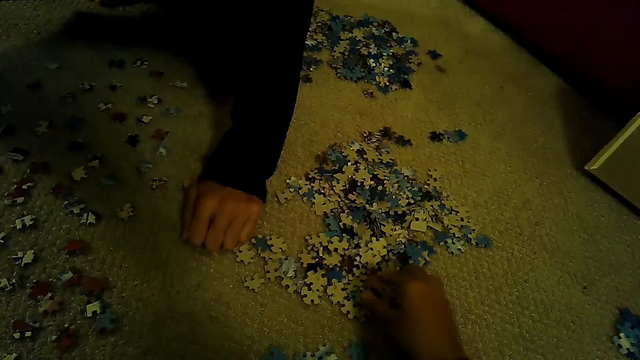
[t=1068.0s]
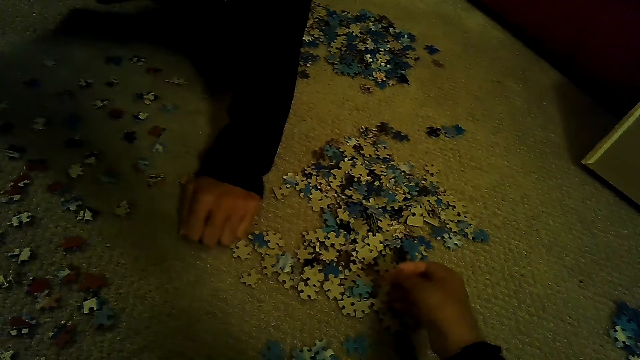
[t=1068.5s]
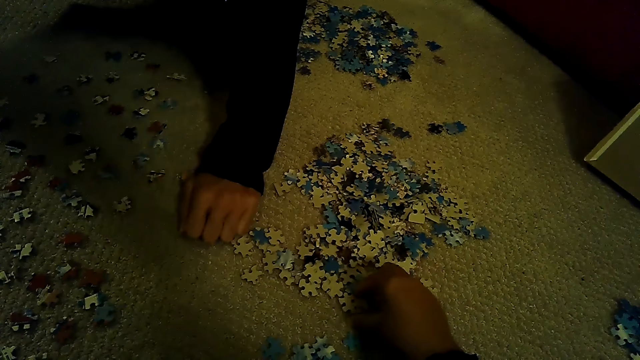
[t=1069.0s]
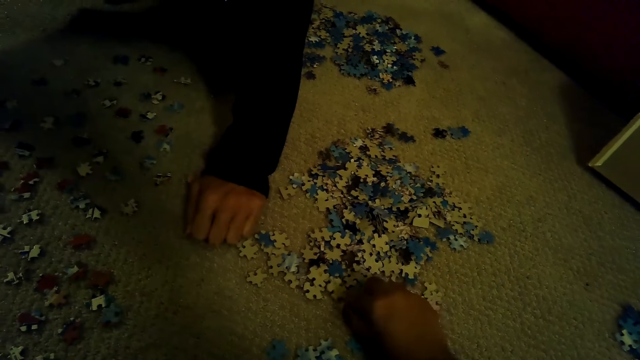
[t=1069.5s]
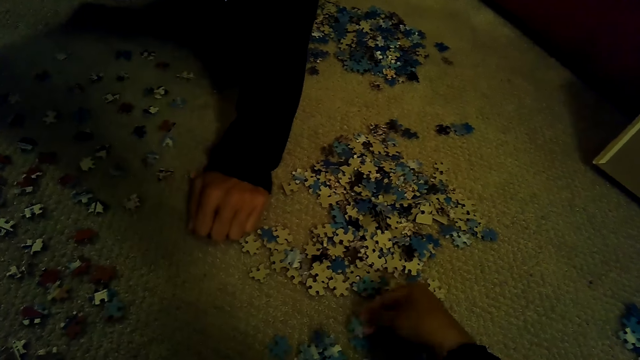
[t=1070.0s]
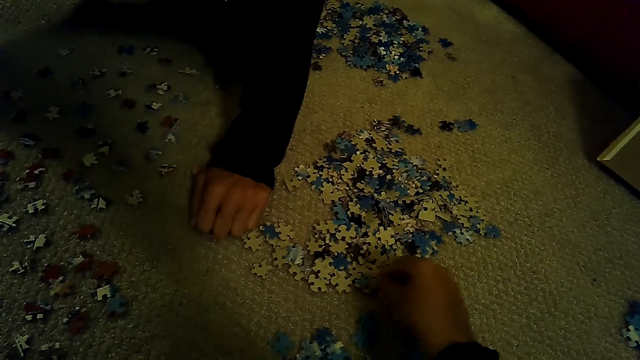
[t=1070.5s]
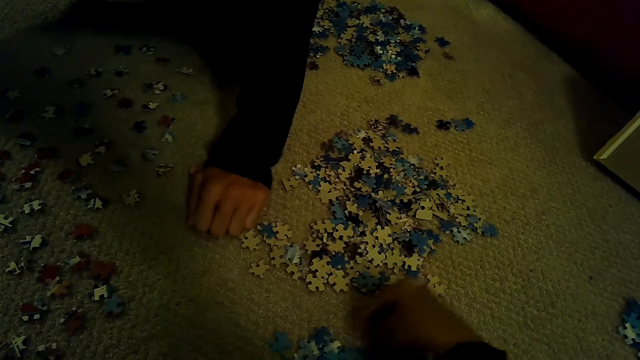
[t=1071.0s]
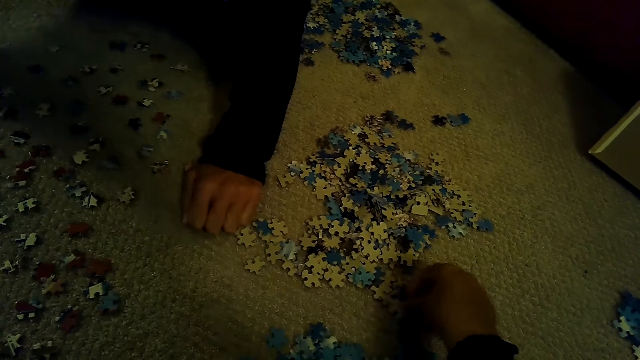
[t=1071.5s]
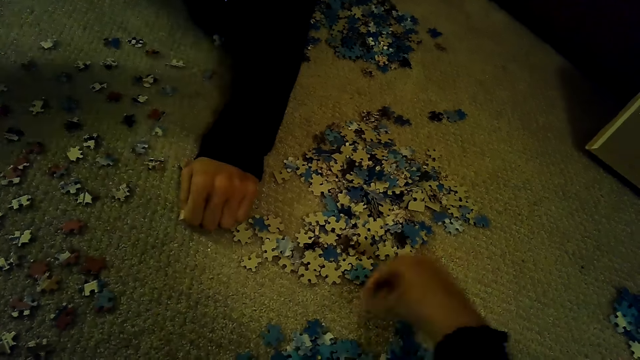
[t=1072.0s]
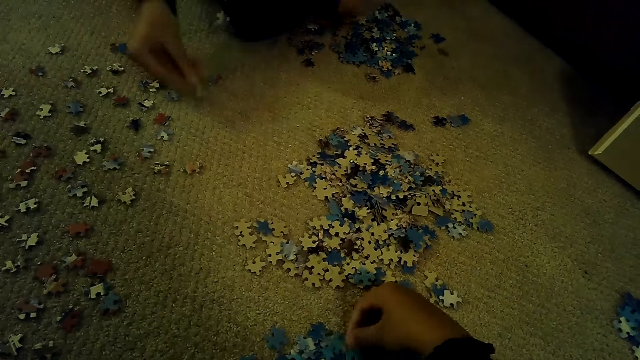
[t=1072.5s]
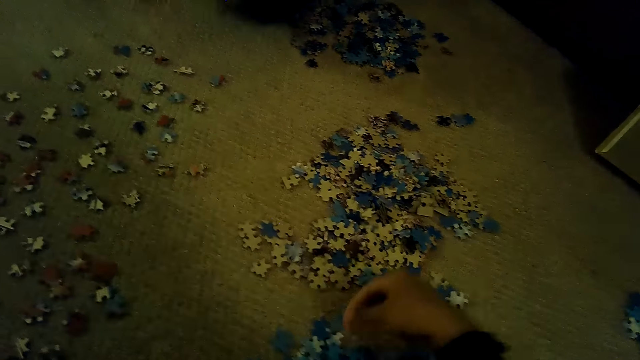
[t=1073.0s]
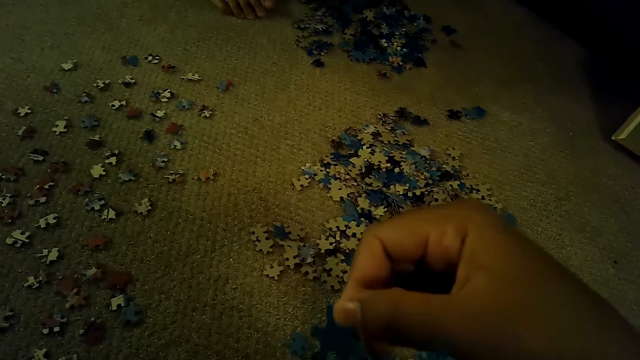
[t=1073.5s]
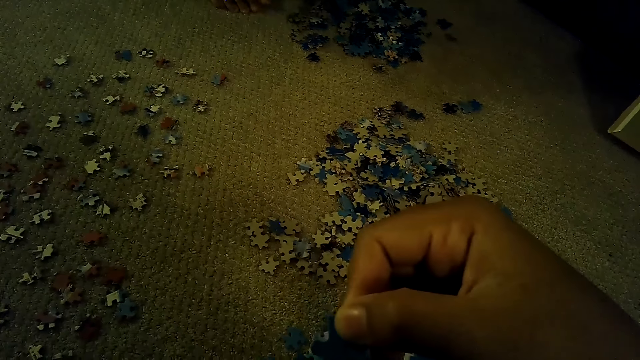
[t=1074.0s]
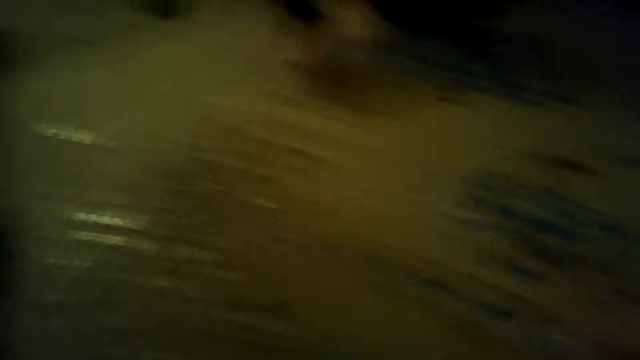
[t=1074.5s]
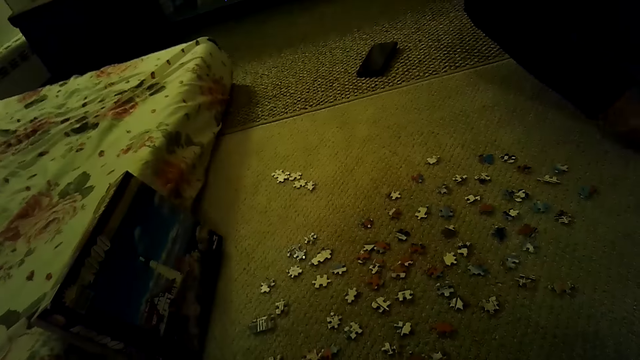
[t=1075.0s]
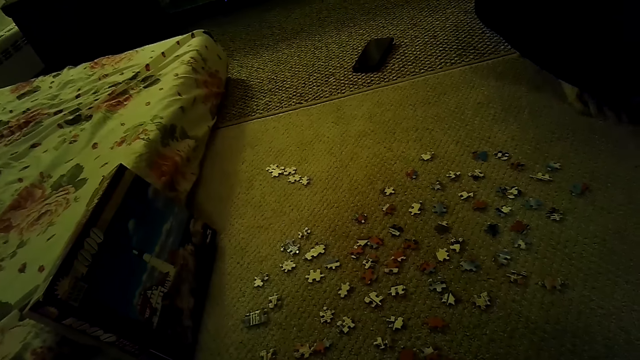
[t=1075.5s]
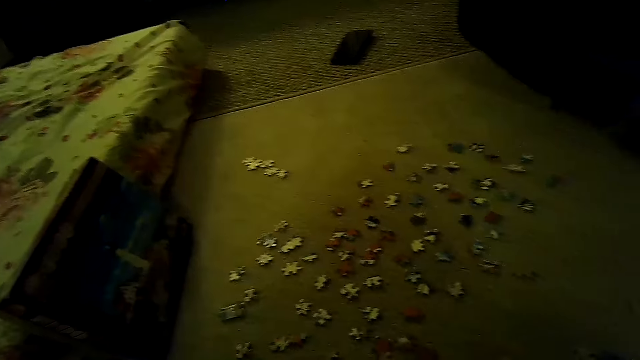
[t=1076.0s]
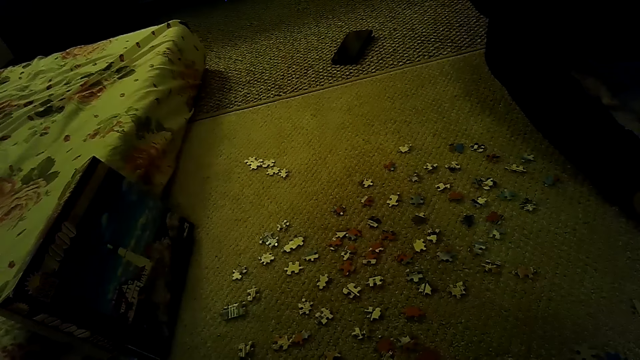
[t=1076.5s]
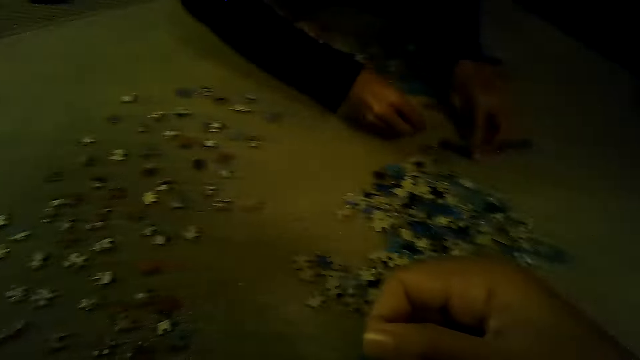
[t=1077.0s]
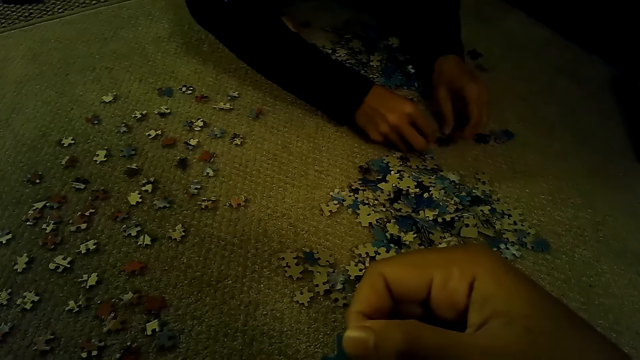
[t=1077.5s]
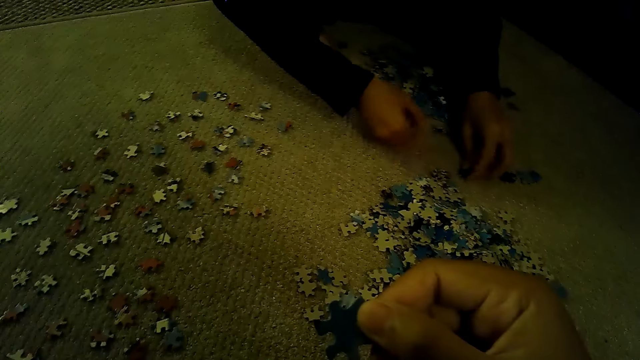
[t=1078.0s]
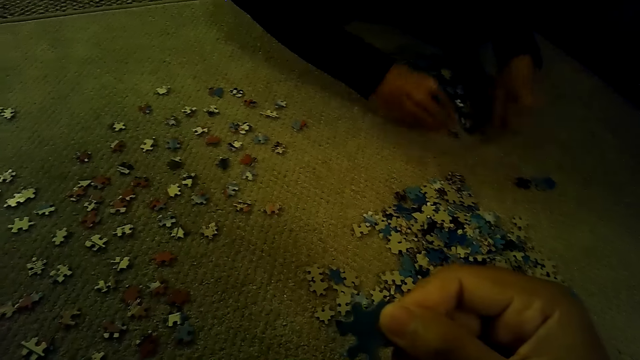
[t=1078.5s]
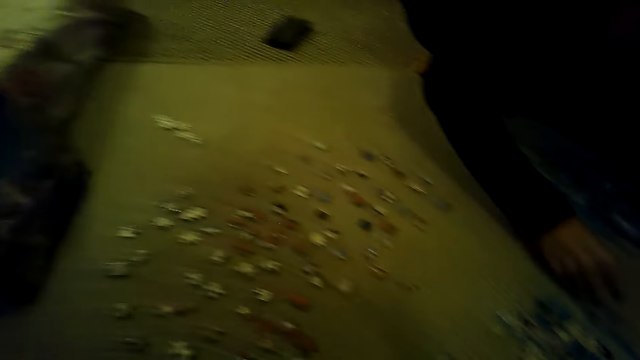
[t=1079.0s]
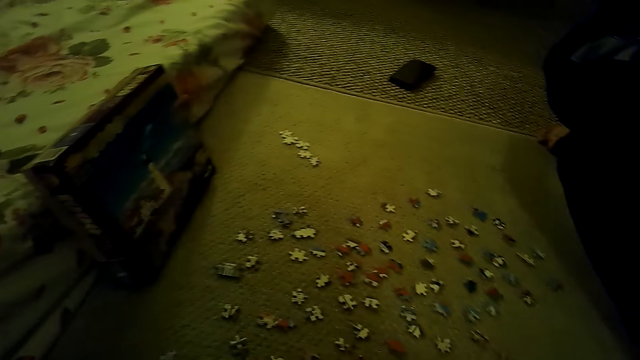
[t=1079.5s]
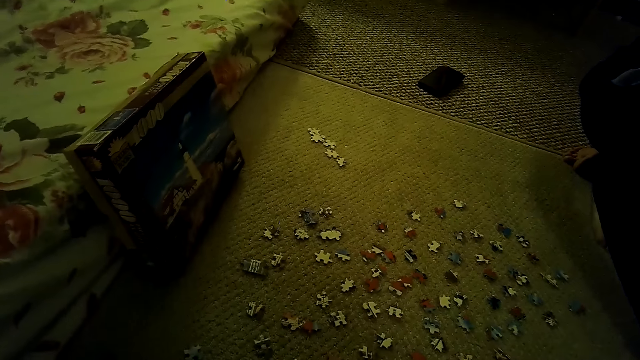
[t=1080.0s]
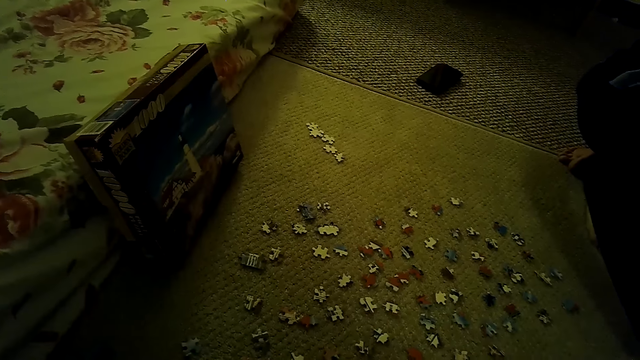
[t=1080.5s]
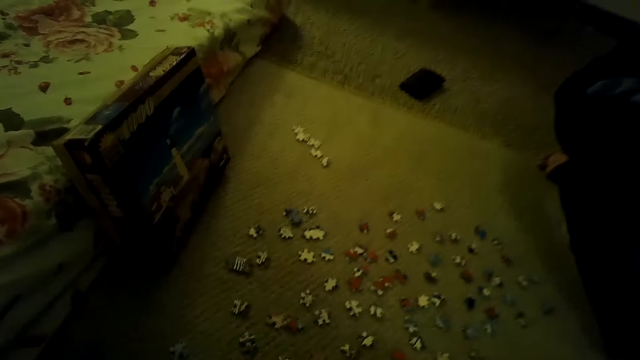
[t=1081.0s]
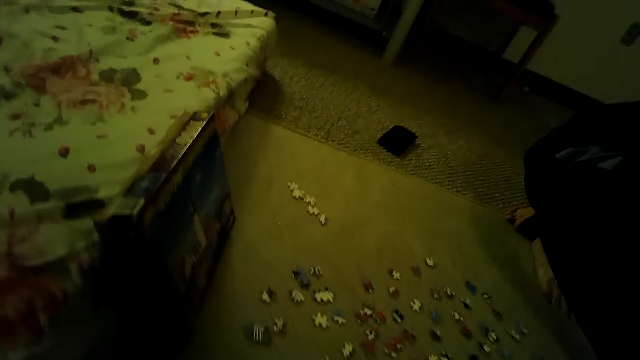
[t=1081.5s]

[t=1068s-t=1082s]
The camera wearer stares at the pieces of a jigsaw puzzle. They sort the pieces of the jigsaw puzzle. They stare at the box of the jigsaw puzzle. A man sorts the pieces of the jigsaw puzzle. The camera wearer sorts the pieces of the jigsaw puzzle. They stare at the box of the jigsaw puzzle.

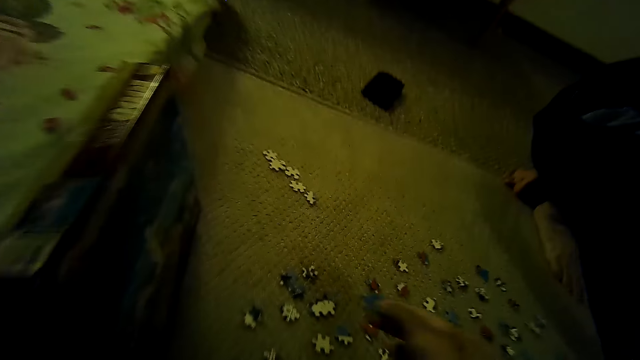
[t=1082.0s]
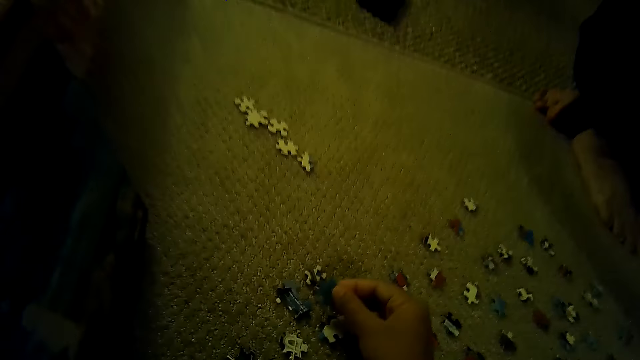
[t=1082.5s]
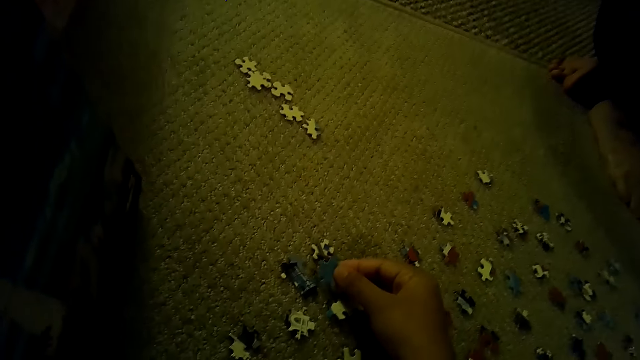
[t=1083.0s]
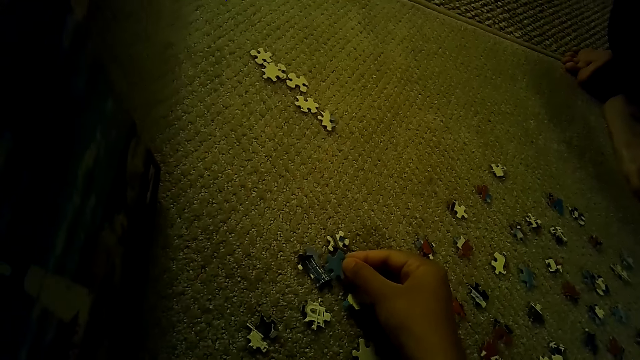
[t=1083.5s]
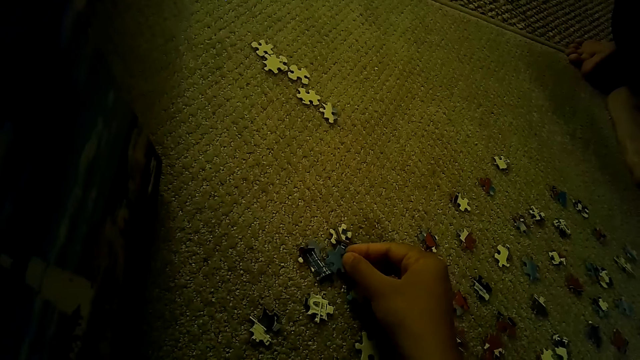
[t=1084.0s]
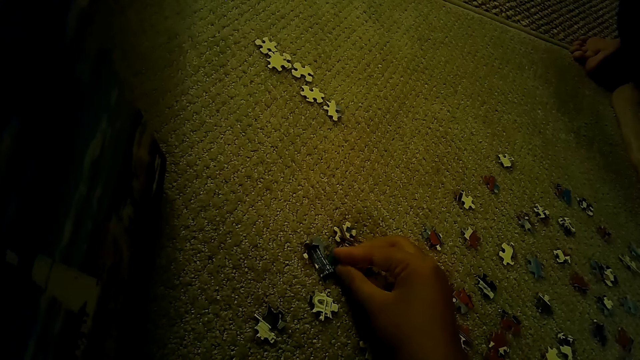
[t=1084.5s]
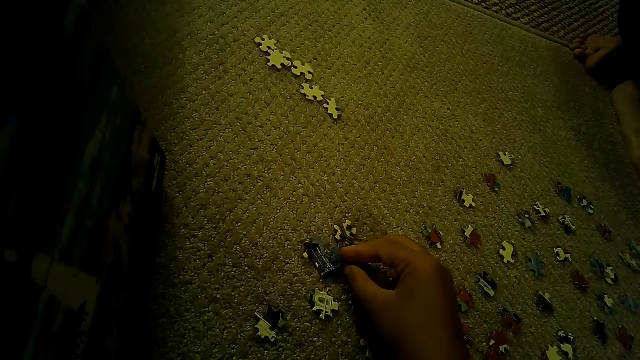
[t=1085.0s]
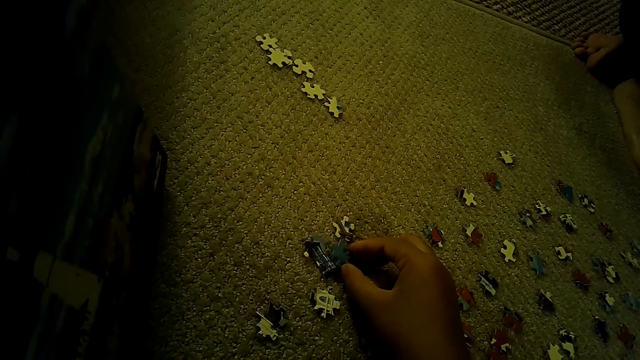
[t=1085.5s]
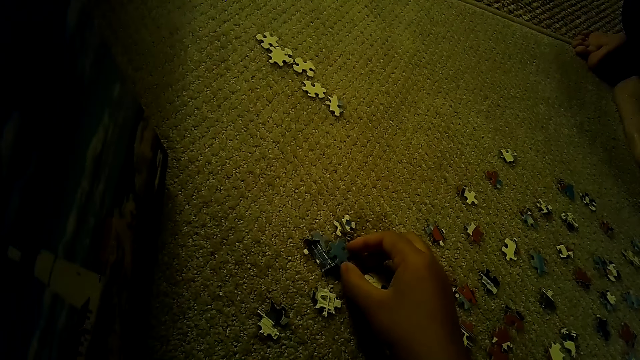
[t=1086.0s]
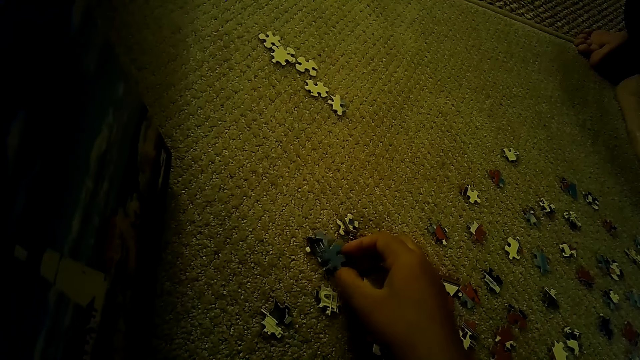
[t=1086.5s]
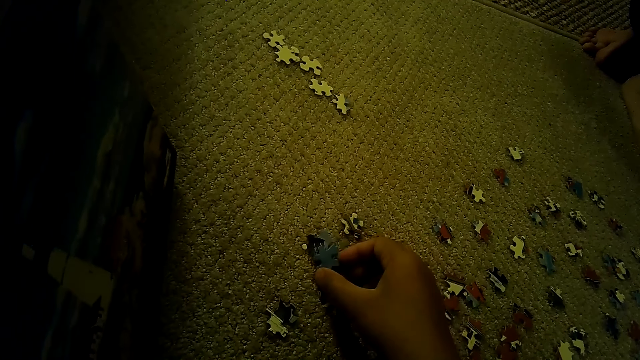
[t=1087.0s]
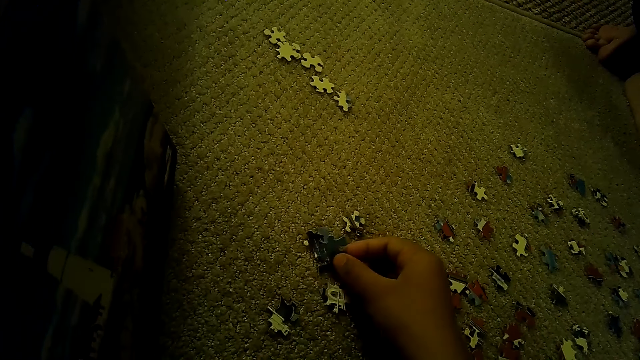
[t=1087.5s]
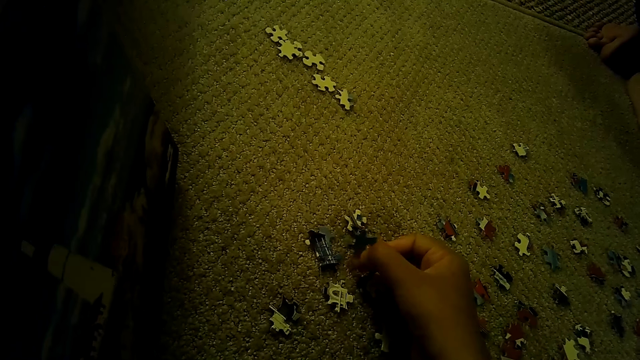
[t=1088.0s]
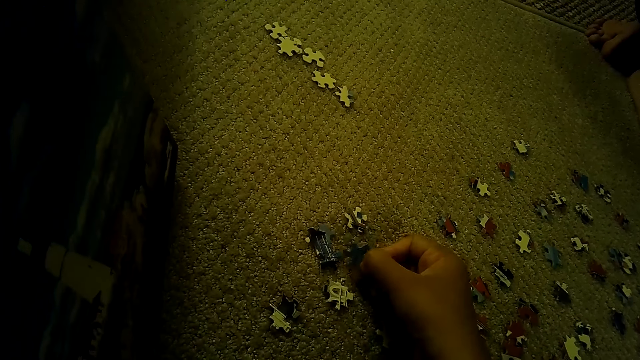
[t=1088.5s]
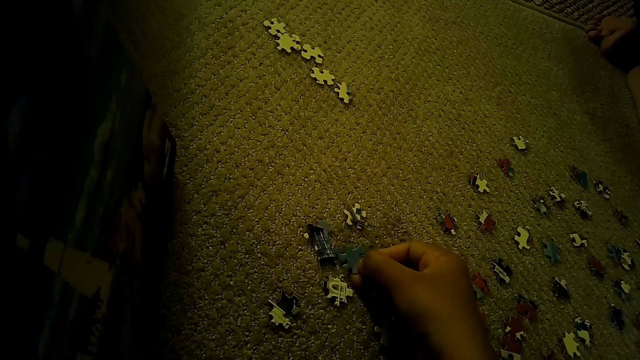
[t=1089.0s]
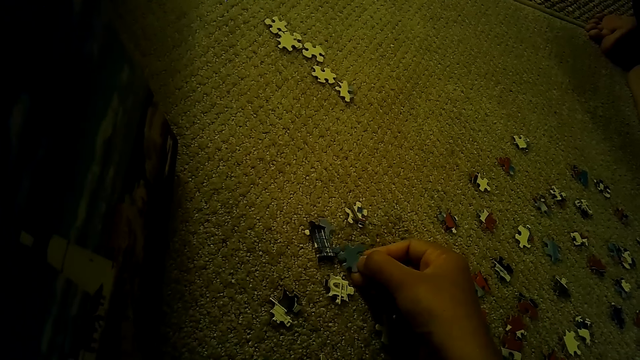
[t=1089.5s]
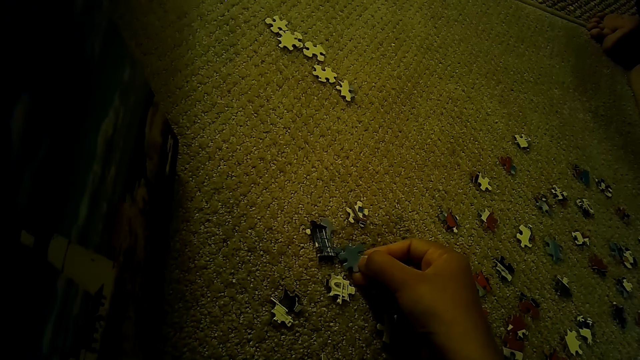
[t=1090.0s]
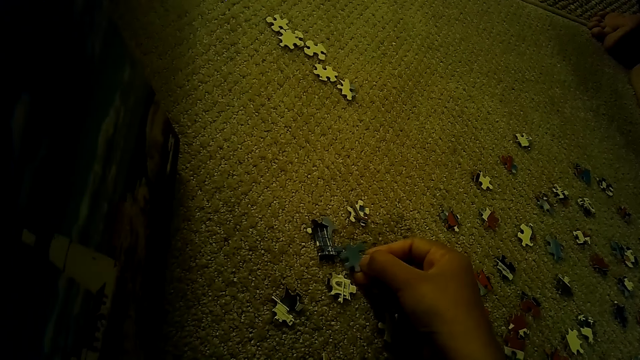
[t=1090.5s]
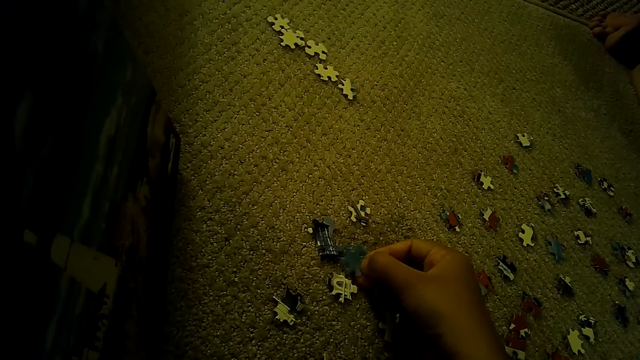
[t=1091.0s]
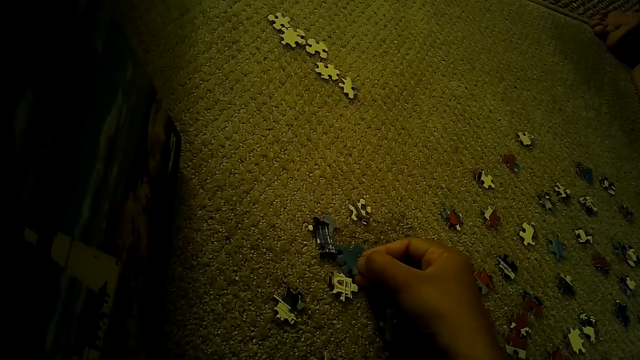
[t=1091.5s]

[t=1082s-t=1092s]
The camera wearer swings the right hand. They drop a piece of a jigsaw puzzle. They touch the pieces of the jigsaw puzzle with the right hand.
